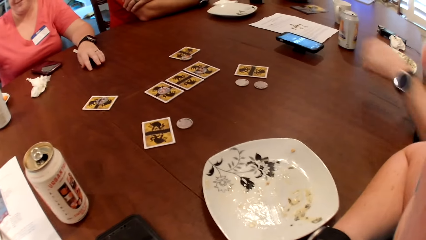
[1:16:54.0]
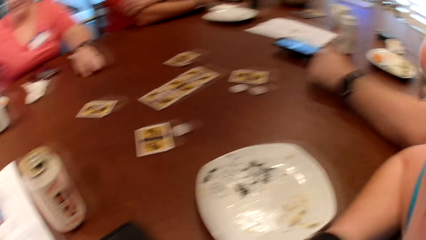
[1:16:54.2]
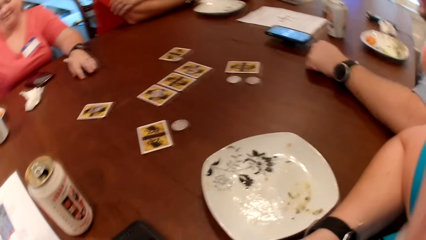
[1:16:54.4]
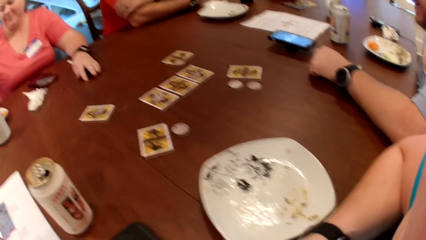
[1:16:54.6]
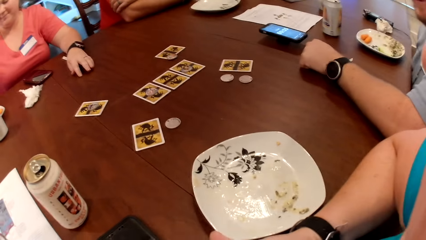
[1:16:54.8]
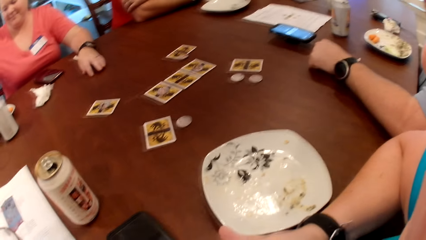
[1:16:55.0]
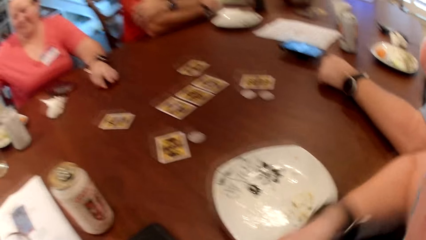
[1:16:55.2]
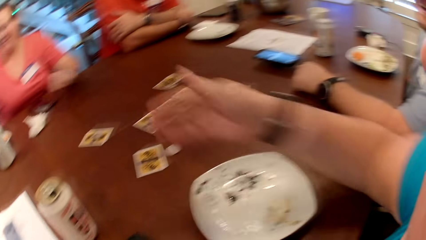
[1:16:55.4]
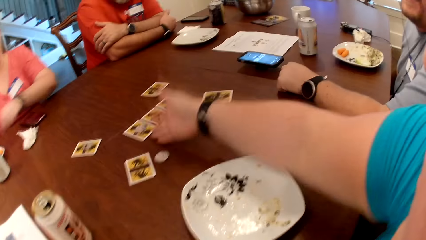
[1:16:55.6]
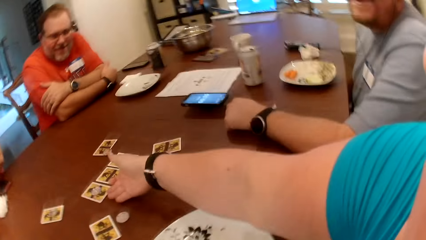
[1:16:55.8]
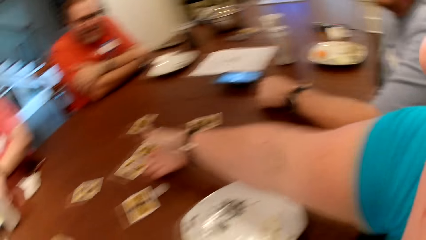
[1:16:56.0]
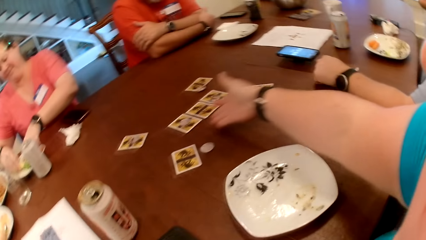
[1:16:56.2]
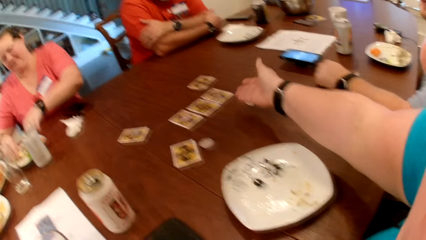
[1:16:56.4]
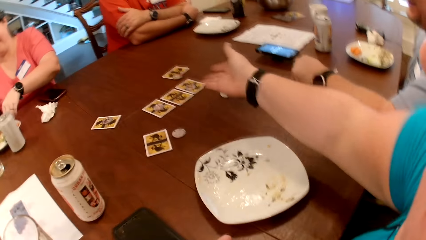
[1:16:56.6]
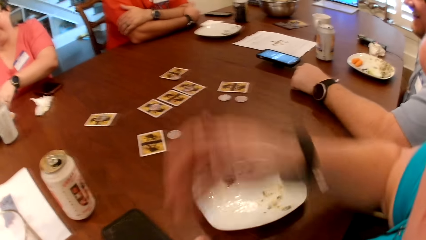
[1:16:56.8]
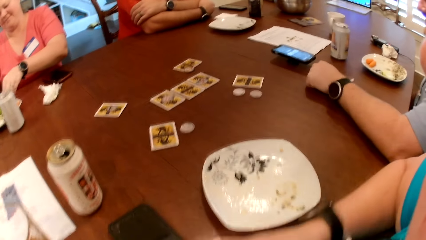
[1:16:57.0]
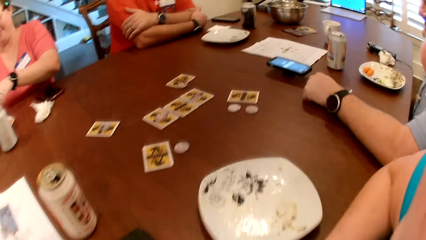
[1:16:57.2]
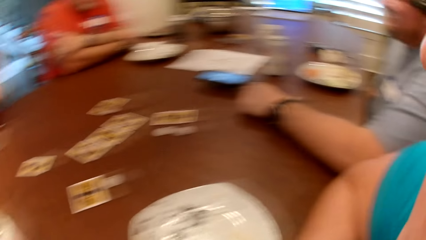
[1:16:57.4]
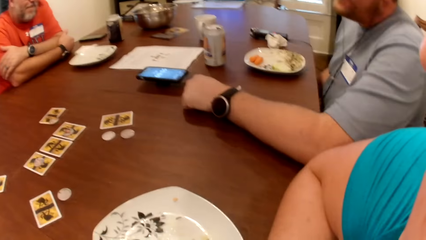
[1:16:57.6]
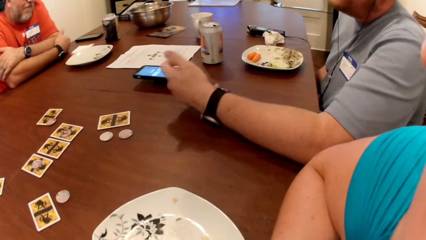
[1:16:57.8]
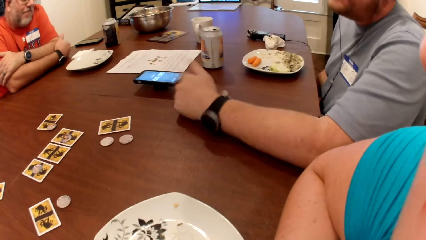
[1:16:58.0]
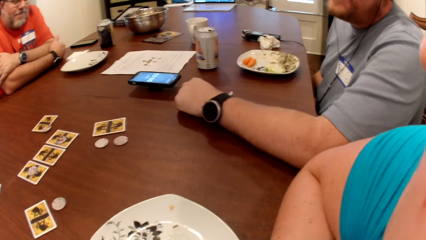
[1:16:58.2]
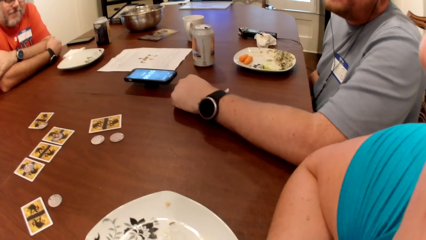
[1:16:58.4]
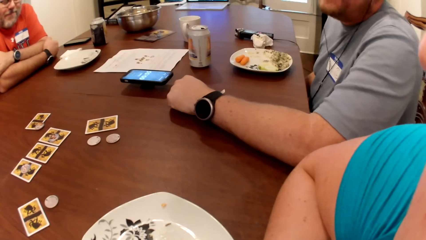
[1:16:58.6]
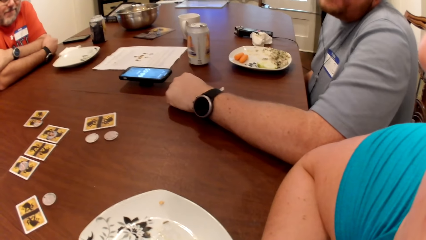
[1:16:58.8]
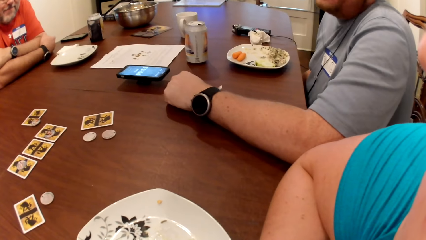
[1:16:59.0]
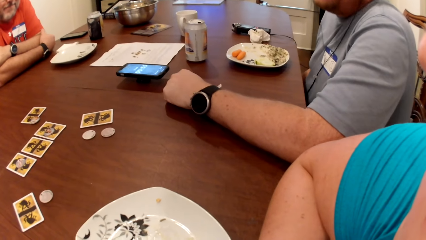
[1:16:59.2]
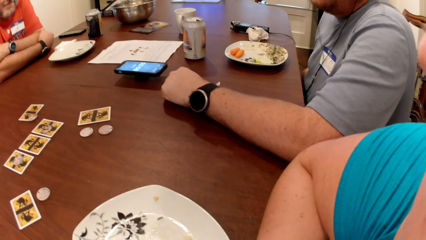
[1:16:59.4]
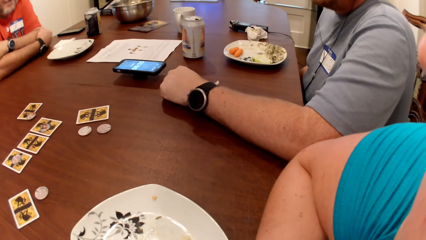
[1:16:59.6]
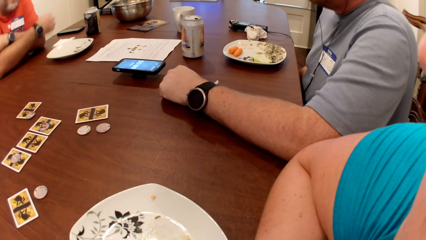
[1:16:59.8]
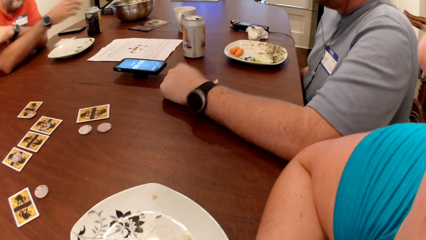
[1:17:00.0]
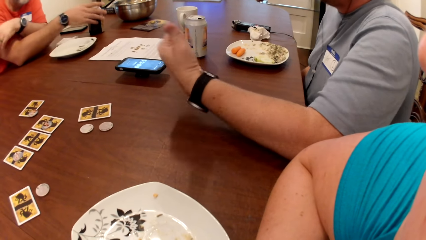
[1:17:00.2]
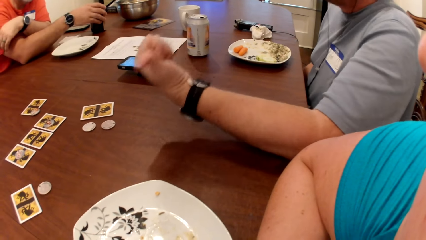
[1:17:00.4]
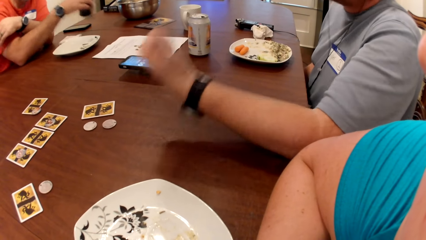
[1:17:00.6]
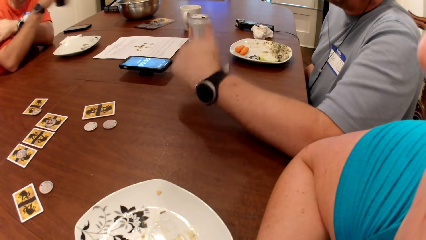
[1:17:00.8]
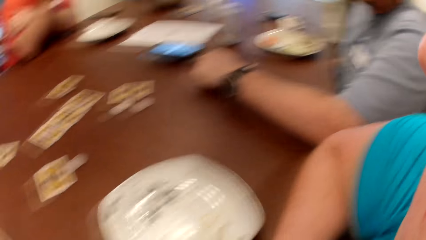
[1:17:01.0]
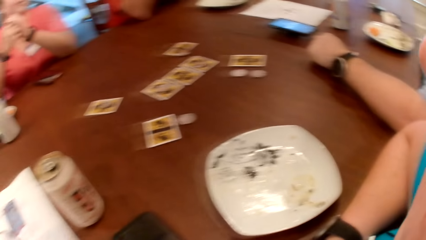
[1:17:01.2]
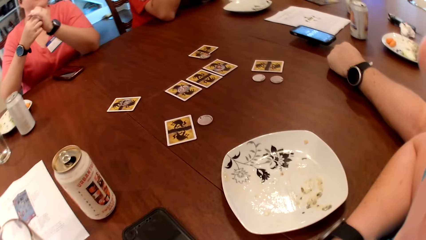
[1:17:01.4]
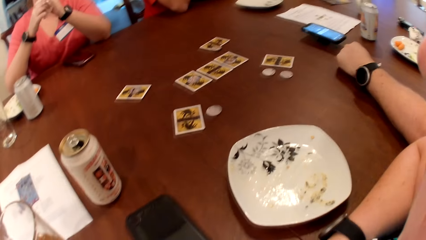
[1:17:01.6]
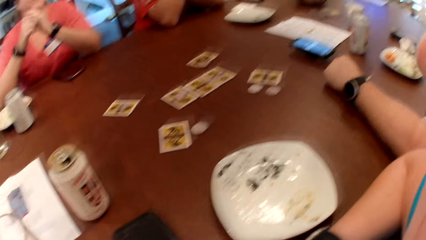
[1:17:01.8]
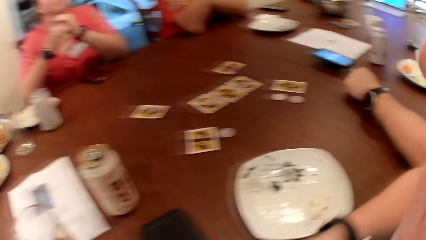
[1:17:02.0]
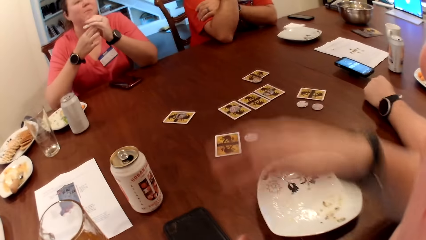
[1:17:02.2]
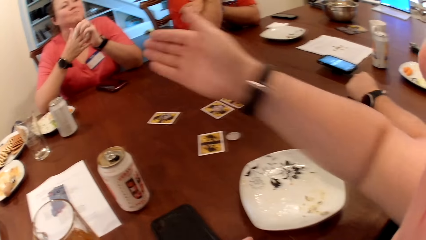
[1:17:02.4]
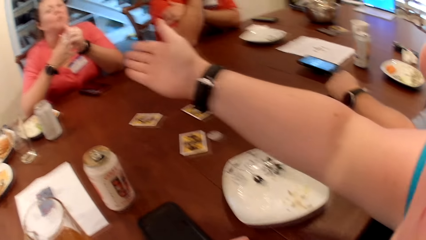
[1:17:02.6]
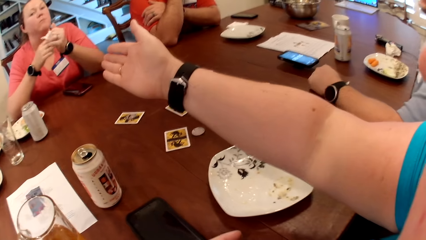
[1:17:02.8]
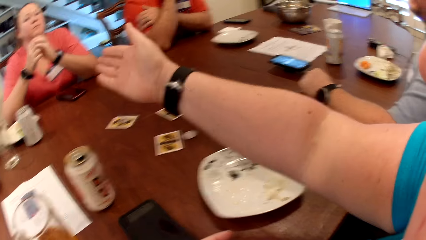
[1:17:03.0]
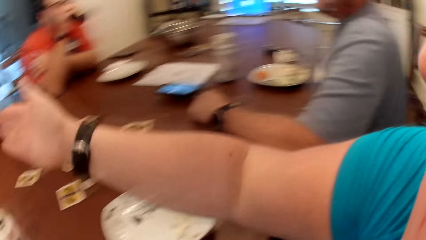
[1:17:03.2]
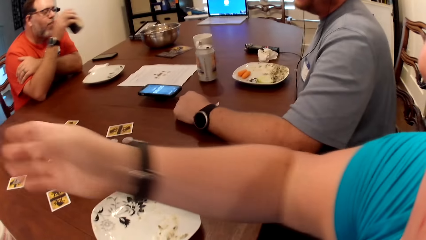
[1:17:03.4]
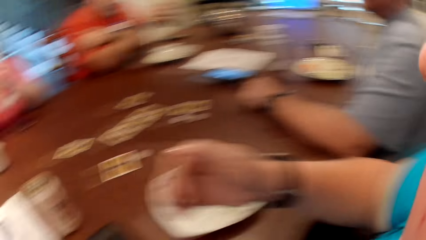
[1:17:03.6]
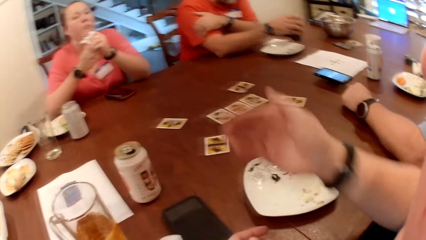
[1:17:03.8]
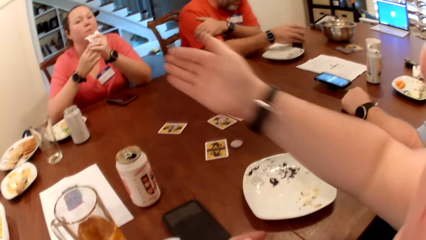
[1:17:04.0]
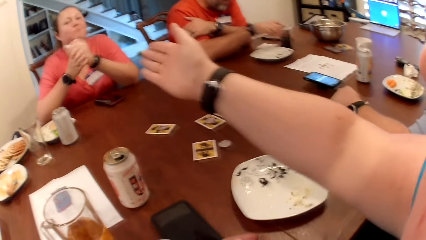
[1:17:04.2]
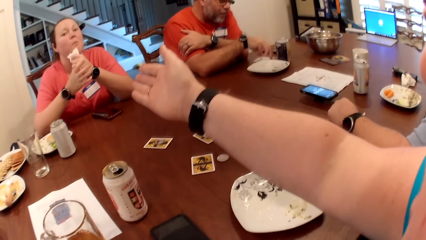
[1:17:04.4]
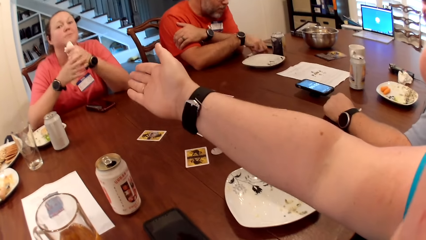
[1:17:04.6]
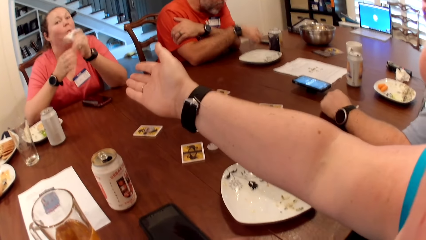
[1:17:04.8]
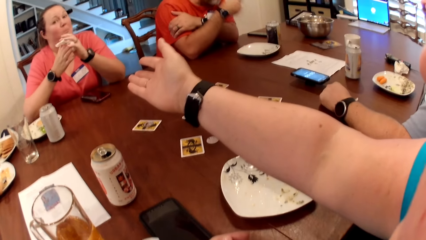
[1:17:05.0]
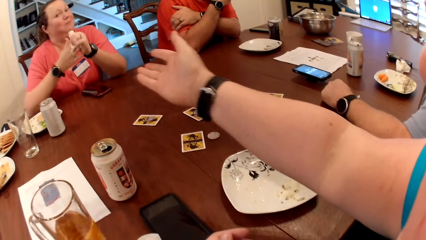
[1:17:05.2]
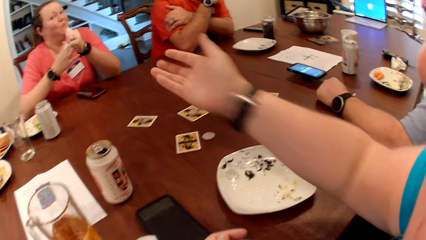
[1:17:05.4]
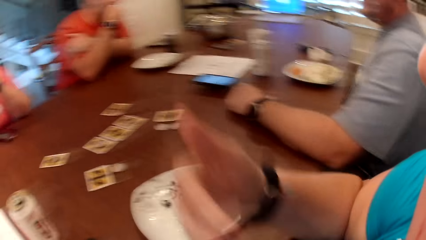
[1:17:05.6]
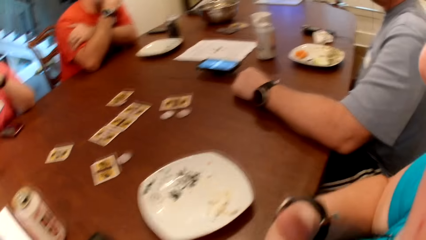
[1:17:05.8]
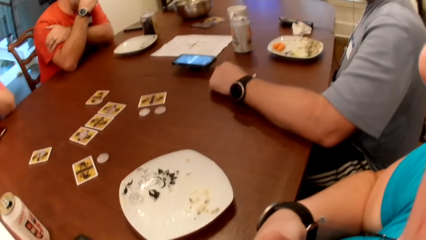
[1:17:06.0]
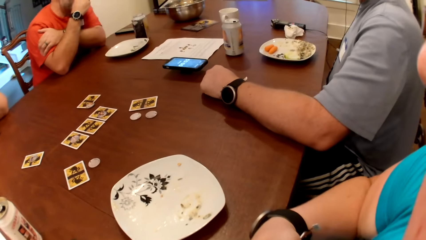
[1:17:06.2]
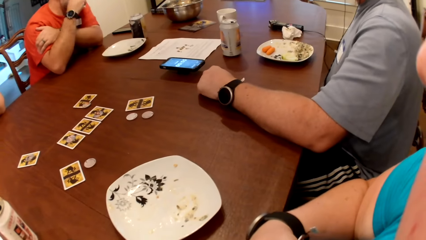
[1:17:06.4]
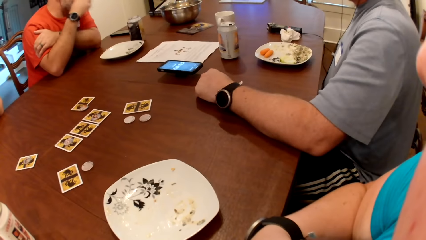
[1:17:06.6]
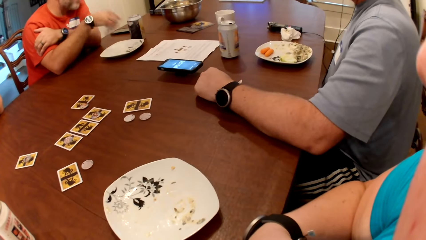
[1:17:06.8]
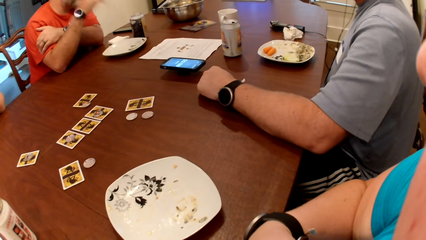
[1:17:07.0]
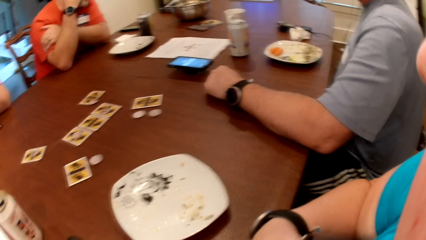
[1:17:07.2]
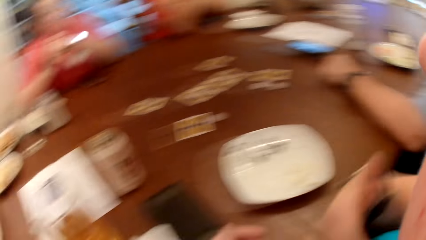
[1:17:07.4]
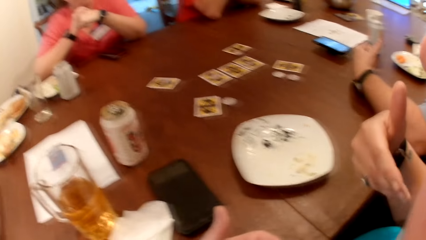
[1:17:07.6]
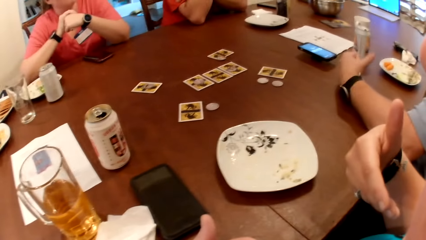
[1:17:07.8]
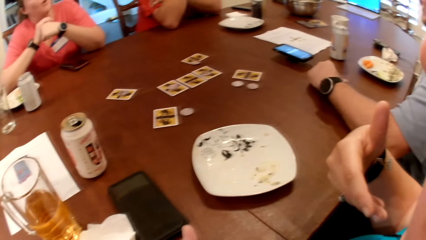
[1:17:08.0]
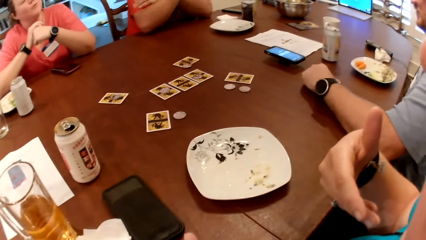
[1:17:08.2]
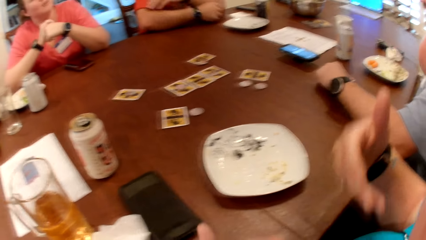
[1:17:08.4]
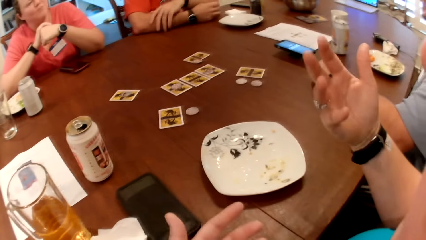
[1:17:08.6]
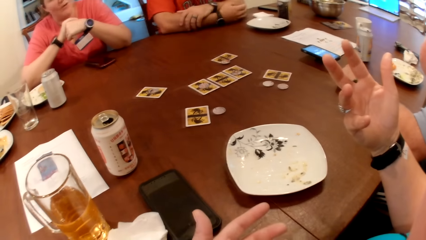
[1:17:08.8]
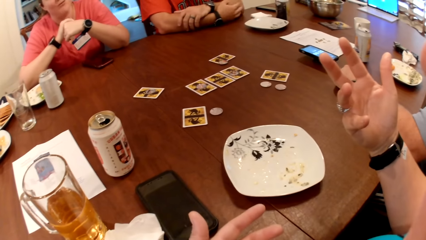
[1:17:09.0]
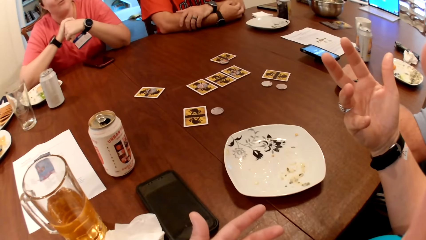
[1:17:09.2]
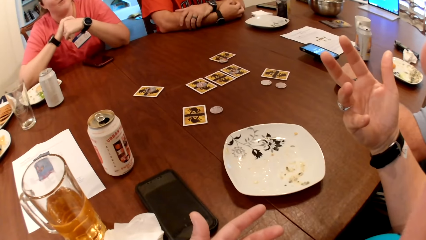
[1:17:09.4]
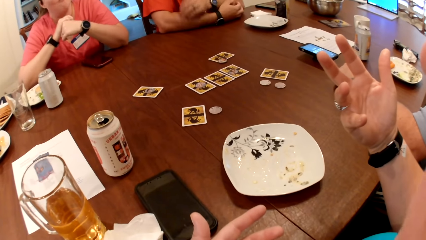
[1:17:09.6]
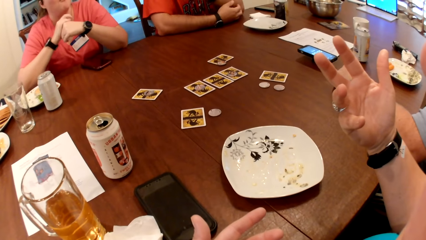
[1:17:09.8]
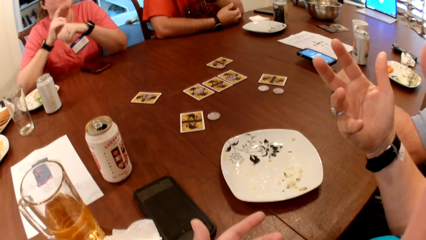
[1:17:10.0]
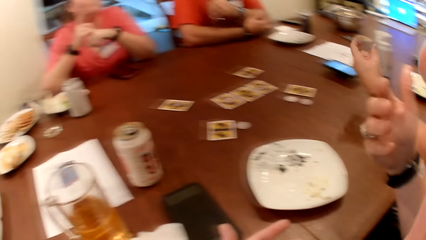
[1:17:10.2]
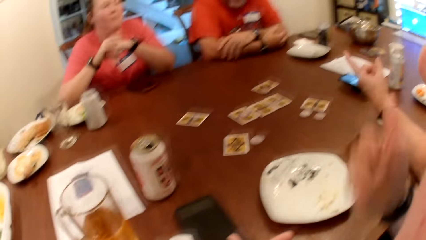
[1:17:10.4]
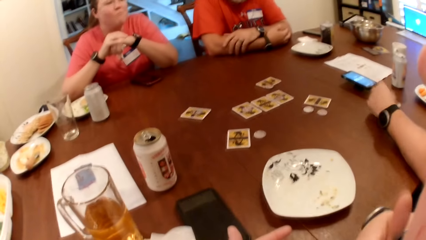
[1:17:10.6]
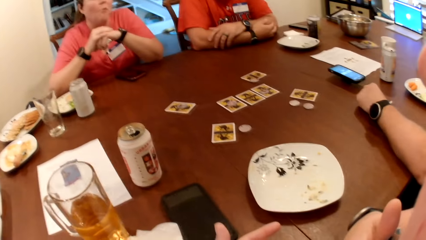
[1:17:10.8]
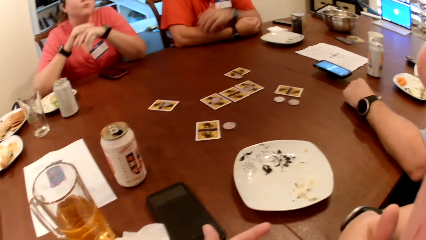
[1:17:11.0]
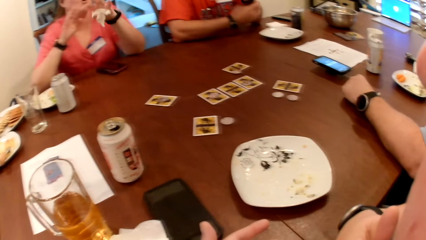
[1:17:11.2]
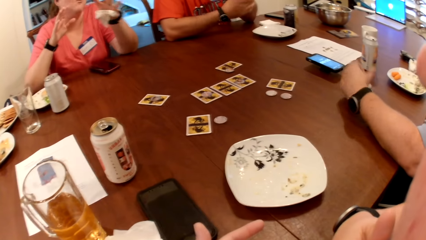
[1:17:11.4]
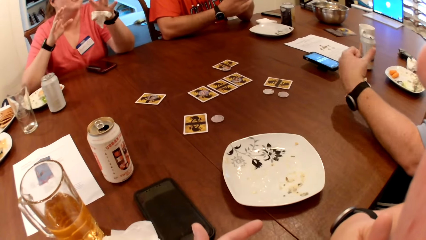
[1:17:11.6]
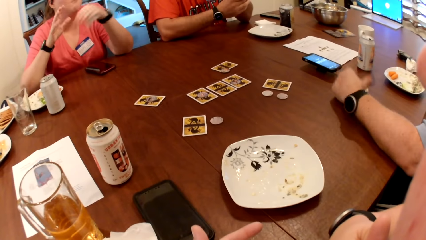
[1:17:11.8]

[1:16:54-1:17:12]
A person moves the hand on the table. The camera wearer points at the card. The woman picks at some food in a plate on the table with both hands. The camera wearer moves the hand from the table. The man picks a can of soda from the table with his right hand. The first person moves the hand to another person. The man drinks from the can of soda in his right hand. The first person moves the hand on the table. The woman cleans both hands with a paper towel. She moves the hands together. The camera wearer points at the woman. The man drops the can of soda on the table with his right hand. He picks the paper towel from the table with his right hand. He cleans his mouth with the paper towel in his right hand. The camera wearer moves the hand to the chest. The man drops the paper towel on the table with his right hand. The camera wearer moves the hand on the table. The man moves the hand on the other and moves the hand up.
